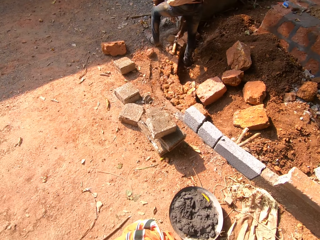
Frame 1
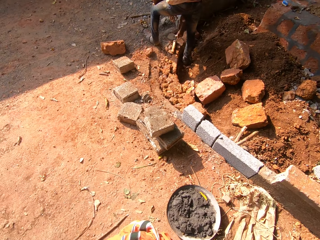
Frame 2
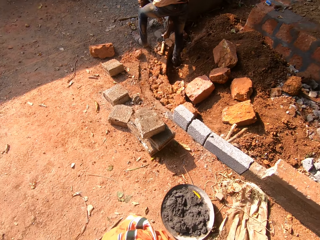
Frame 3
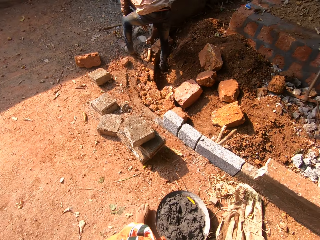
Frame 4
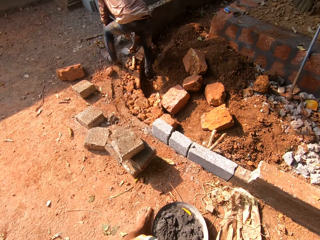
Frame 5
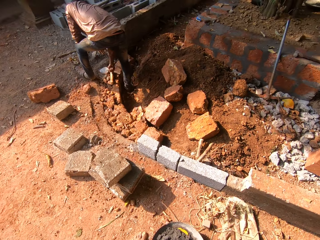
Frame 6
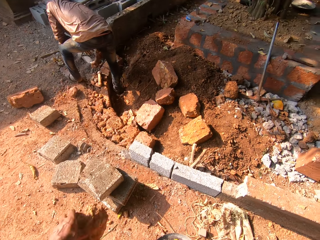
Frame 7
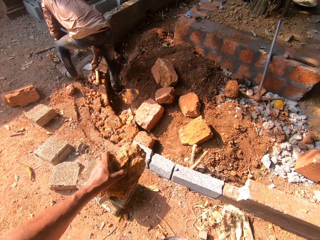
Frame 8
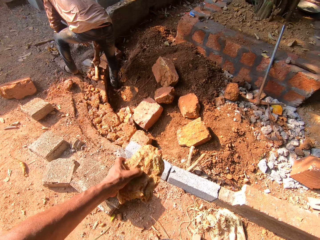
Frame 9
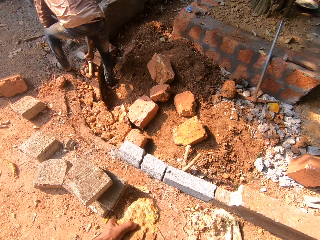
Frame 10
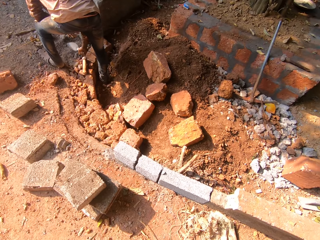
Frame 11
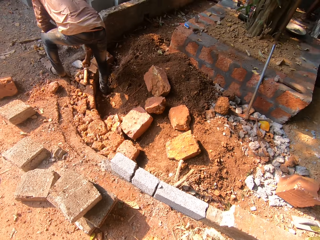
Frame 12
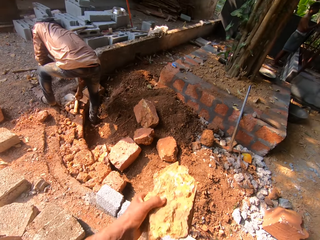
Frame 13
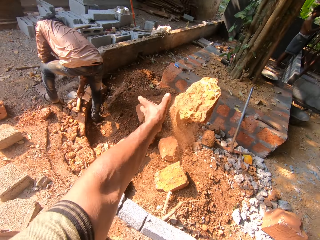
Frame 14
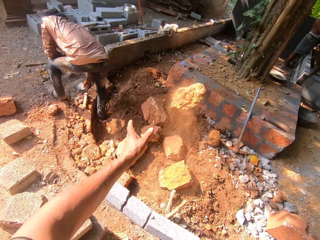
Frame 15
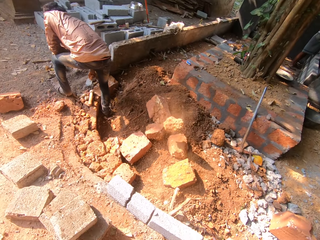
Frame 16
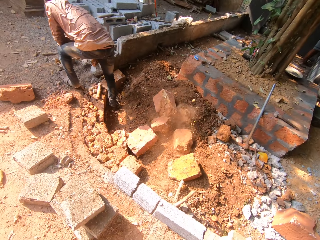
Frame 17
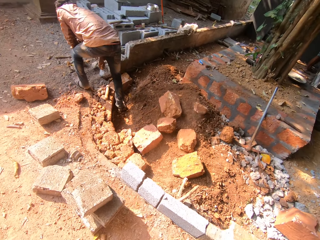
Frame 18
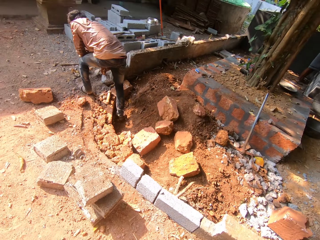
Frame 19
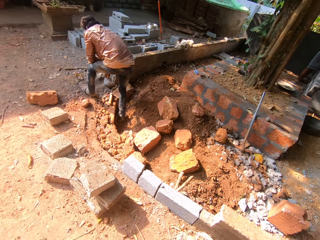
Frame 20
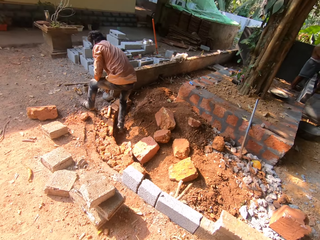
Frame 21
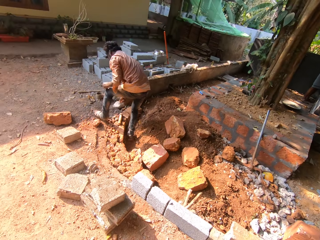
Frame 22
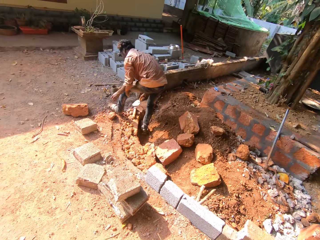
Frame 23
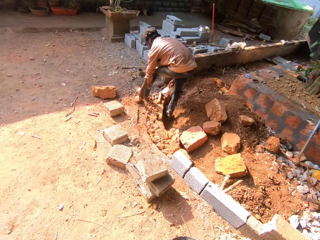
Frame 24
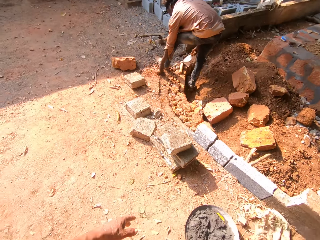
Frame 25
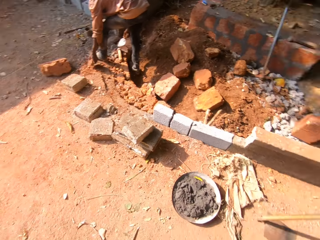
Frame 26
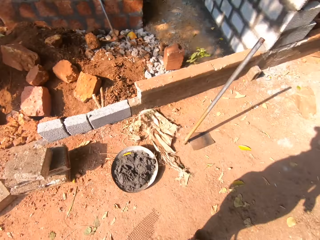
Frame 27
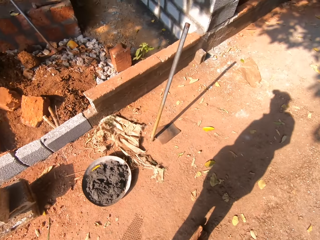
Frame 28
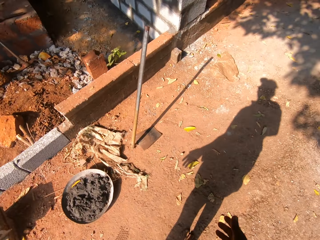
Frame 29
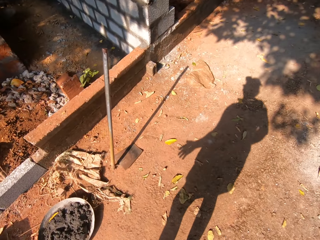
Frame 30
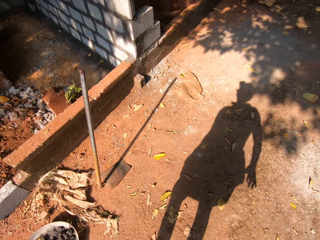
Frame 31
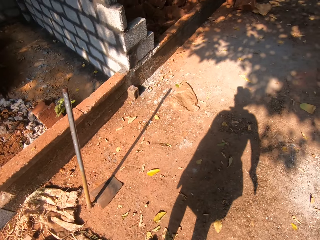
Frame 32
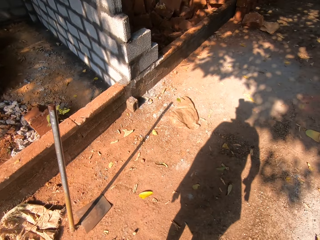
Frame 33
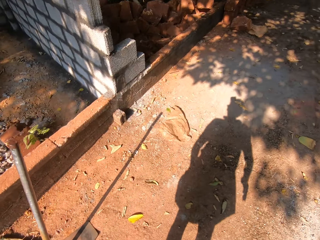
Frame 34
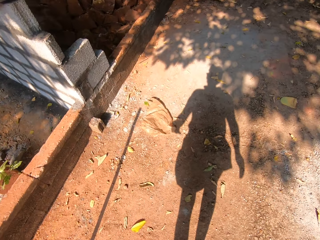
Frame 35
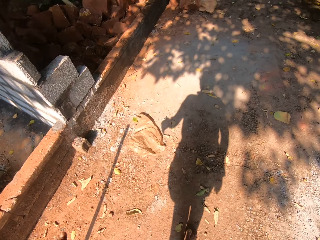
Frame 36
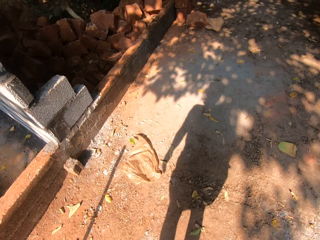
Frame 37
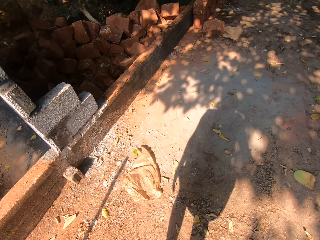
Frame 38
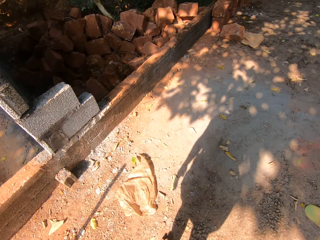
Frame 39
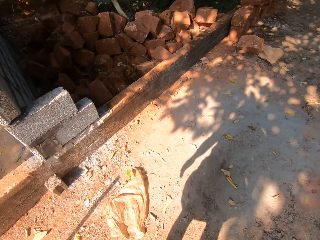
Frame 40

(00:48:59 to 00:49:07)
The camera wearer throws the stone in his left hand on the ground.

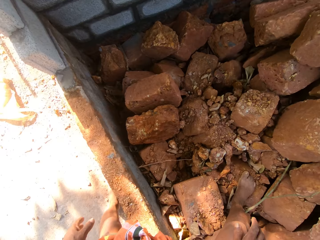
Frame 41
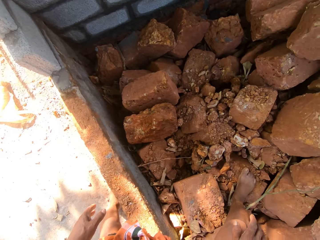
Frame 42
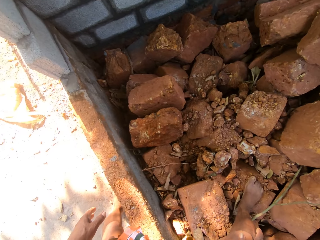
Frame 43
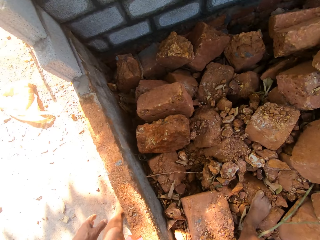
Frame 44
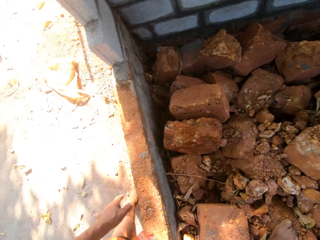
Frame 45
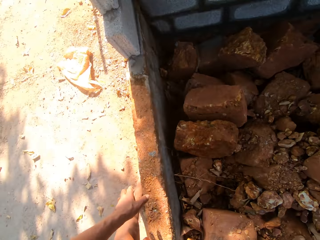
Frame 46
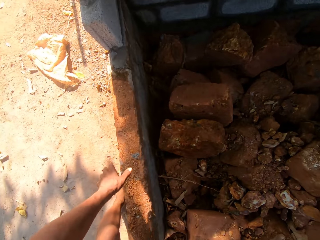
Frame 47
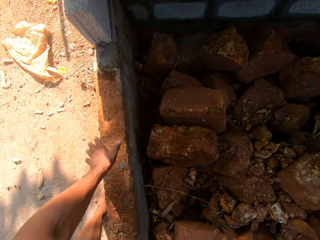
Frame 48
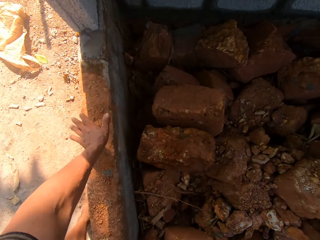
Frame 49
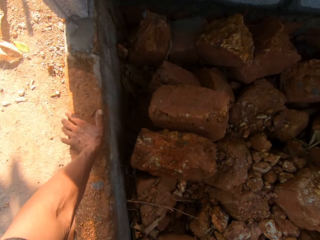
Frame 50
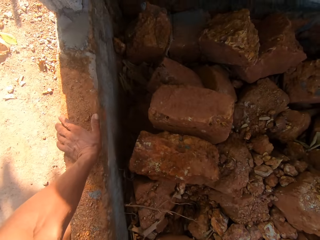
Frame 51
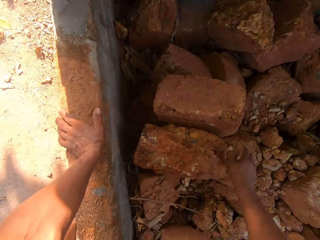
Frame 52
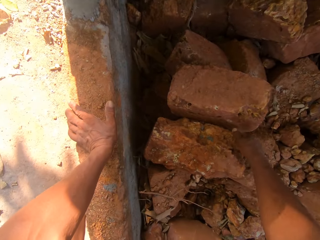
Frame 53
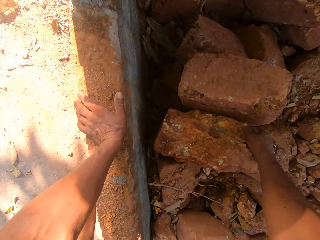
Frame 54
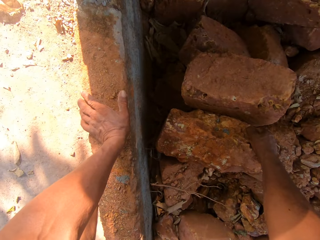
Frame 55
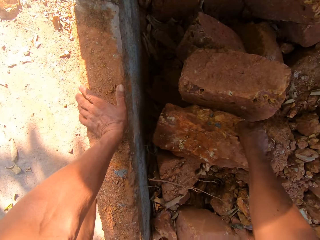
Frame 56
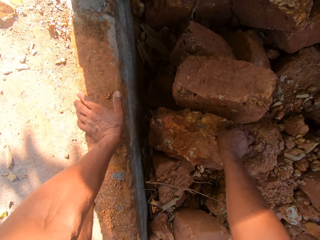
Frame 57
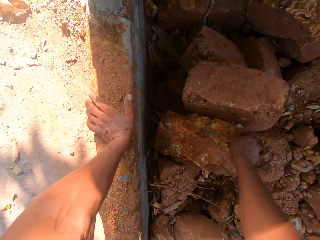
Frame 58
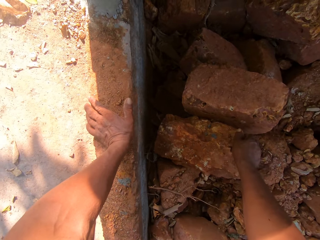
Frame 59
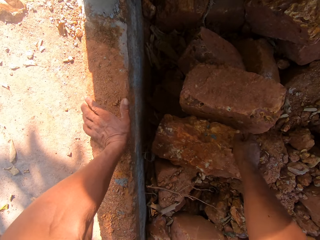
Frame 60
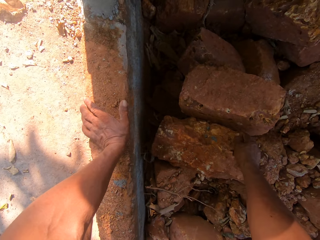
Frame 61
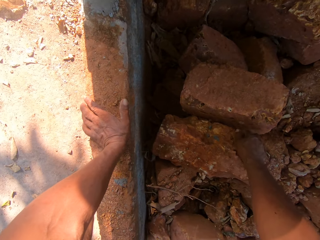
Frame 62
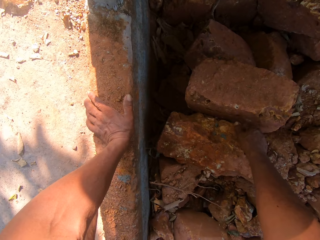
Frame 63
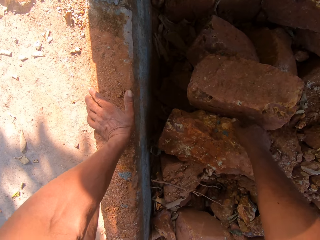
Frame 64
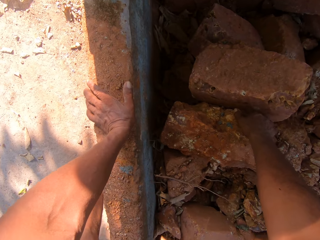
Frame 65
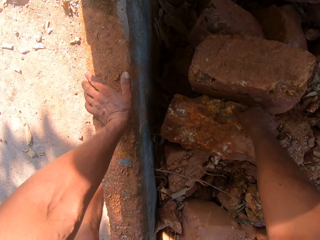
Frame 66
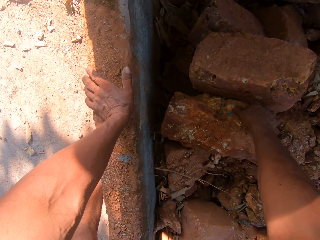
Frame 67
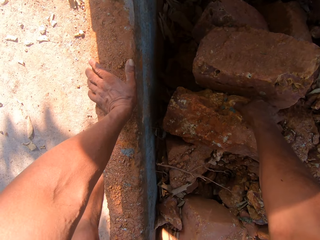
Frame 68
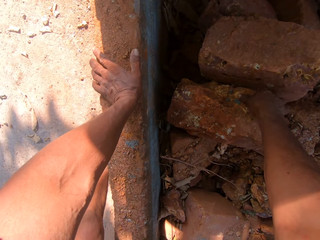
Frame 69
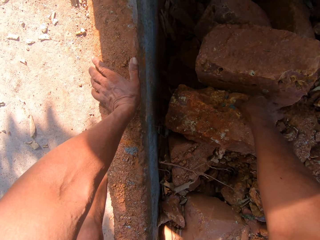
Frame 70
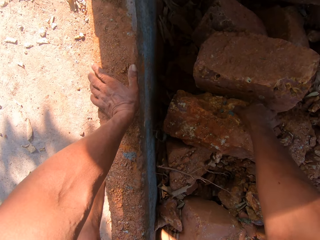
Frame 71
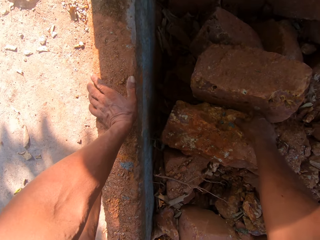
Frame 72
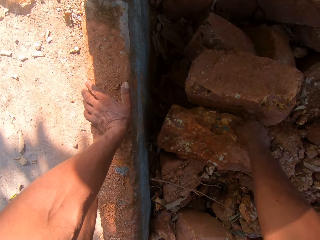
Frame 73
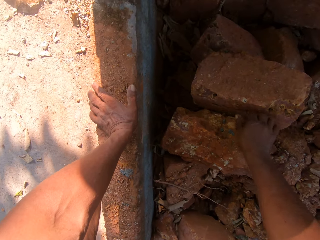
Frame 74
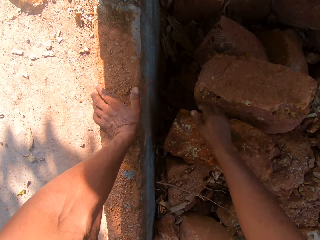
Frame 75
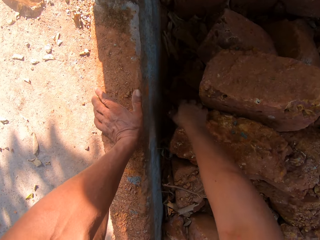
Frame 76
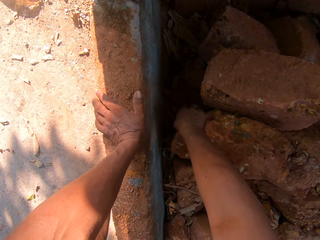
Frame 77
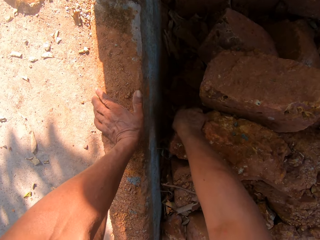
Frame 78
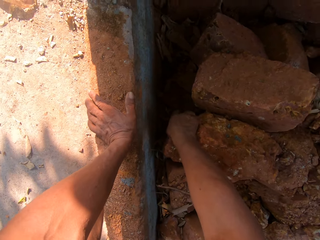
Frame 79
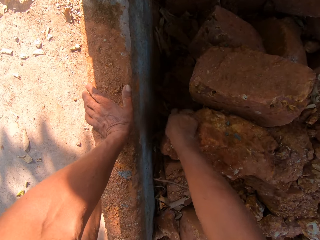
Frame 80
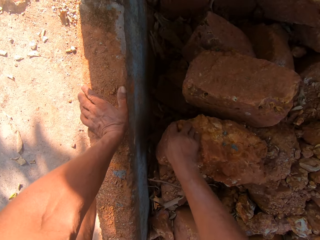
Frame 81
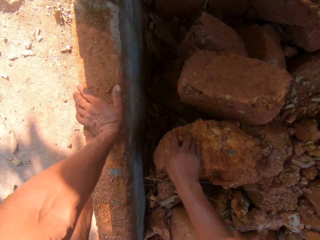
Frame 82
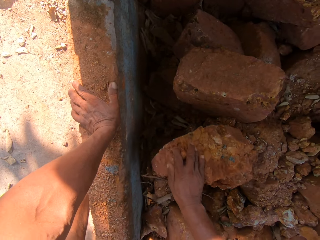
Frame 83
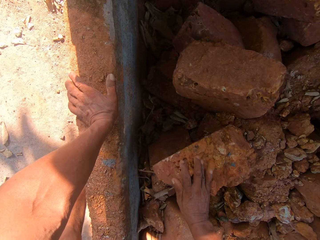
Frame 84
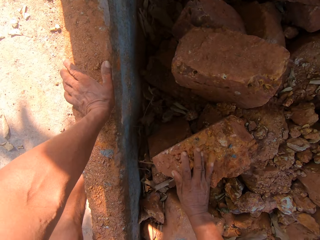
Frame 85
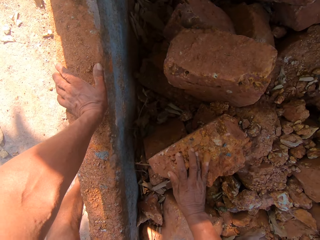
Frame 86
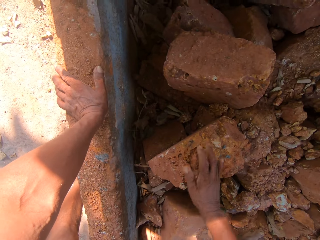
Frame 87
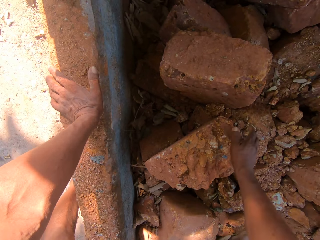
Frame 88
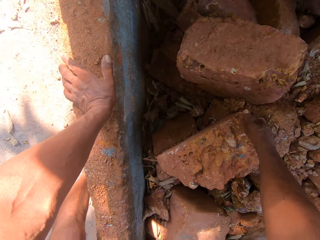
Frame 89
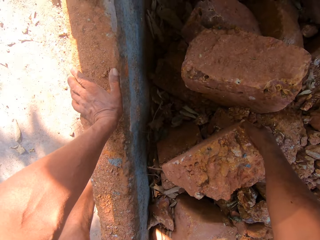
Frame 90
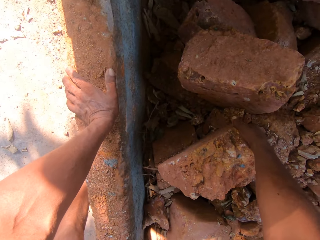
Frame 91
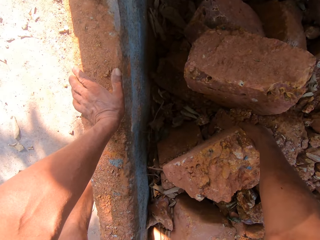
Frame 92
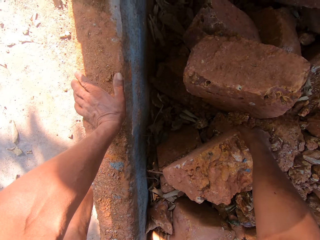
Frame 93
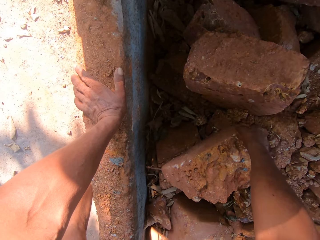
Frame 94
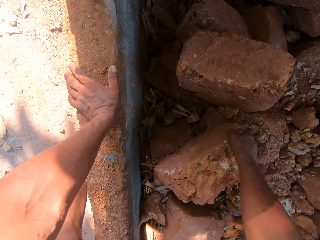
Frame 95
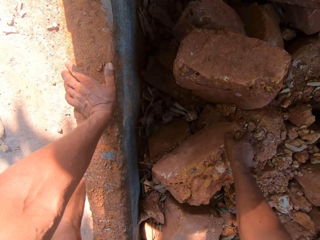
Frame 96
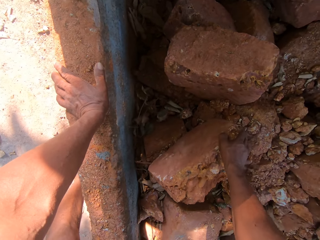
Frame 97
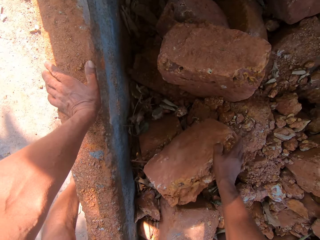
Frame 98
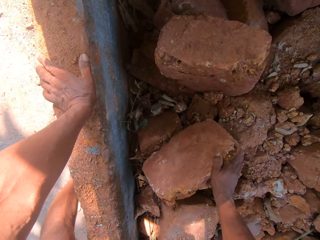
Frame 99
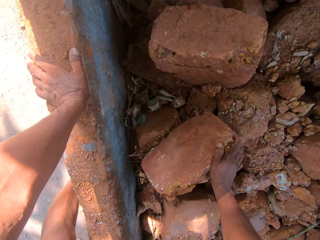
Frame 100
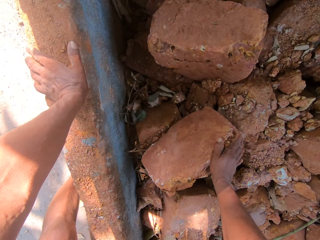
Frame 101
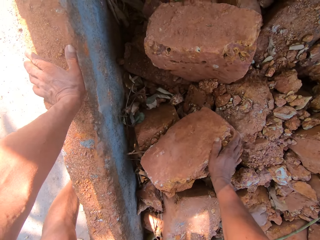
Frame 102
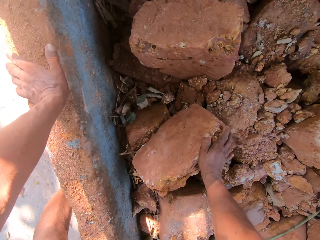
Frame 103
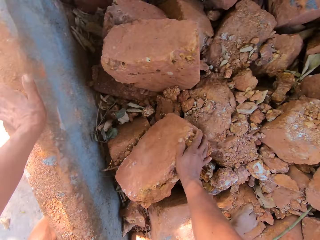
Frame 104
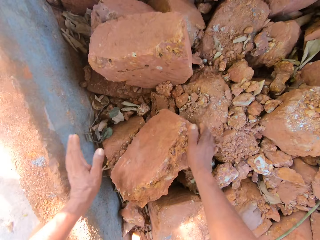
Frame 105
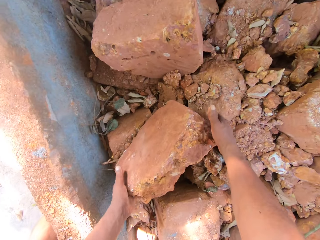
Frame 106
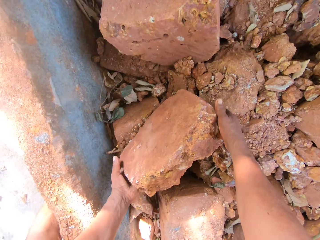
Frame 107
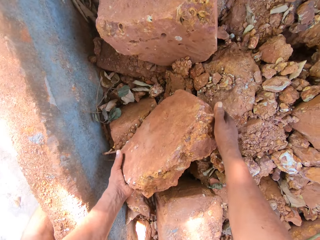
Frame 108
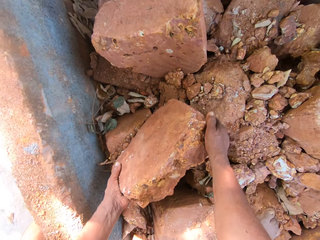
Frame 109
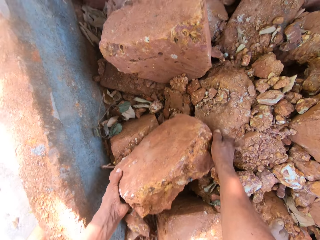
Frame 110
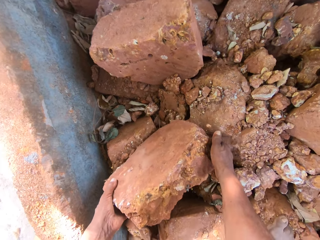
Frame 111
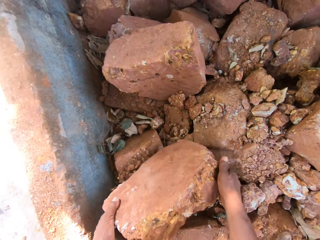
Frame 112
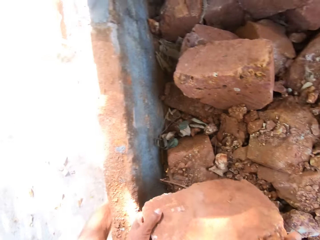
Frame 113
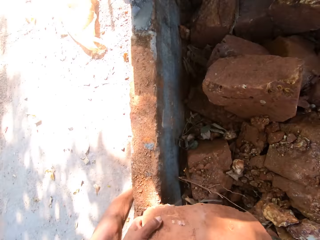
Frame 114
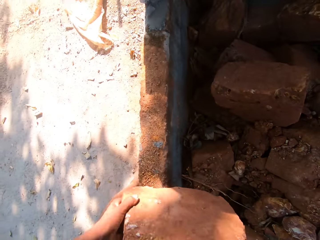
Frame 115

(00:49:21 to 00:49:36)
The camera wearer places his left hand on the brick wall. He moves a stone on the ground with his right hand. He picks up the stone. He interacts with the man. He lifts the stone from the ground with both hands.
